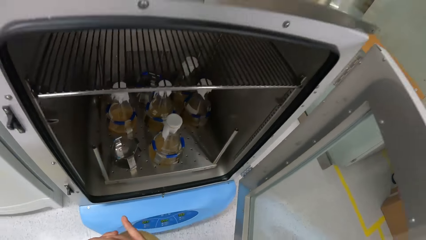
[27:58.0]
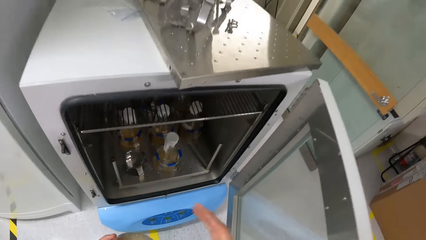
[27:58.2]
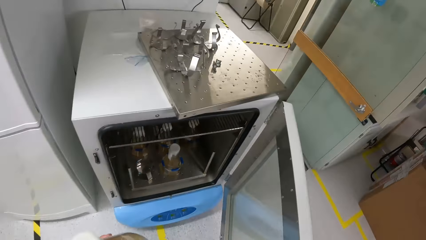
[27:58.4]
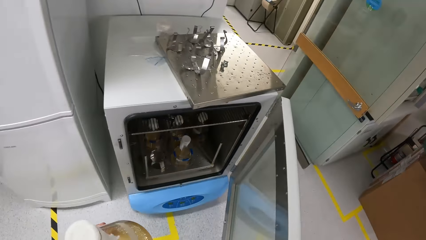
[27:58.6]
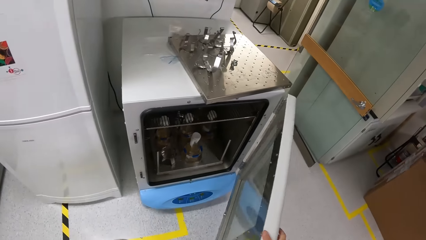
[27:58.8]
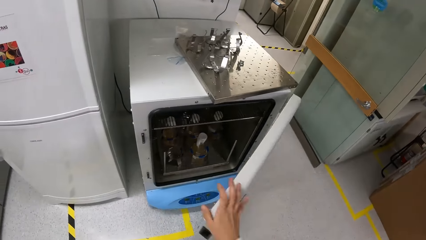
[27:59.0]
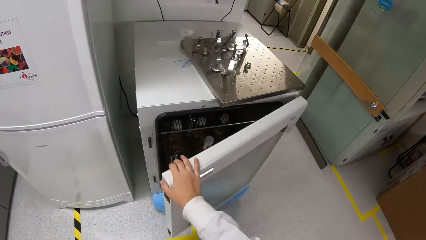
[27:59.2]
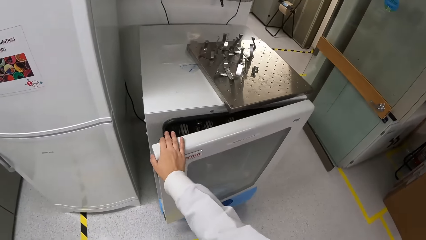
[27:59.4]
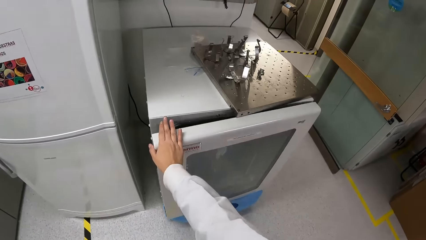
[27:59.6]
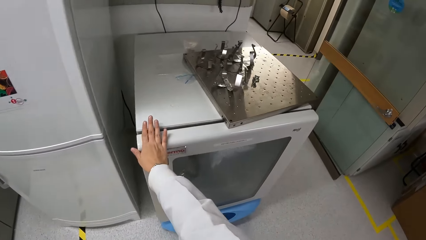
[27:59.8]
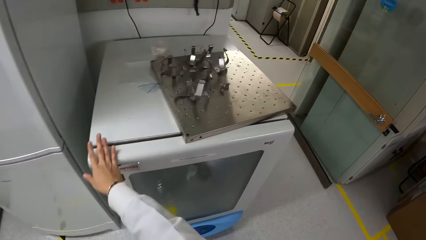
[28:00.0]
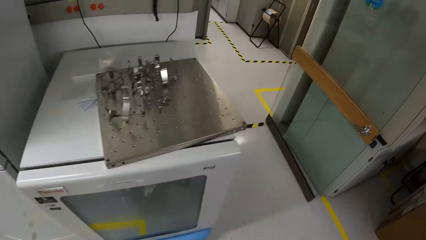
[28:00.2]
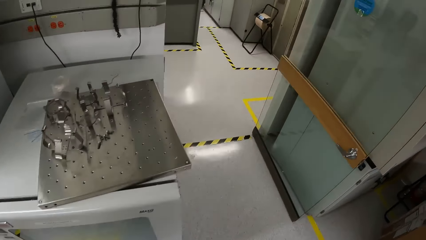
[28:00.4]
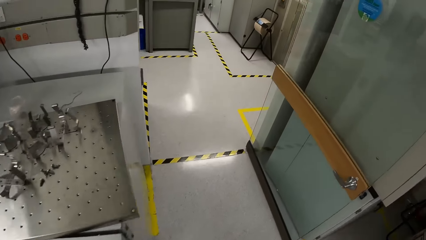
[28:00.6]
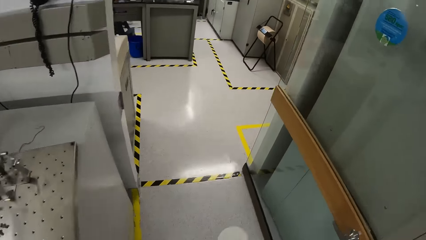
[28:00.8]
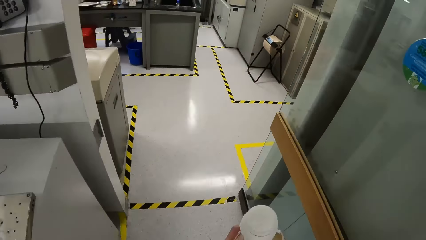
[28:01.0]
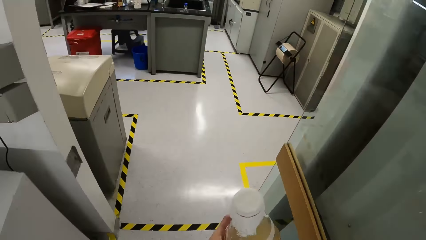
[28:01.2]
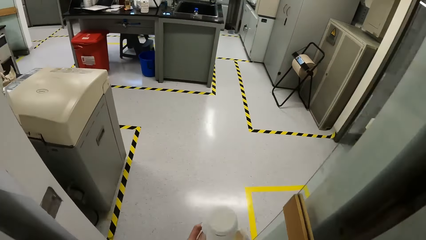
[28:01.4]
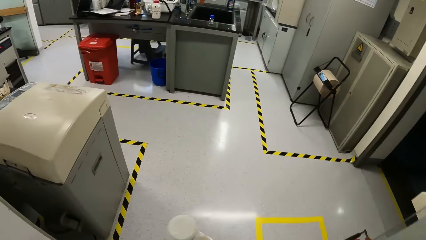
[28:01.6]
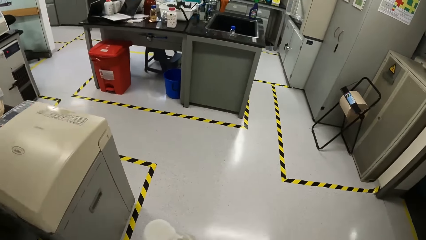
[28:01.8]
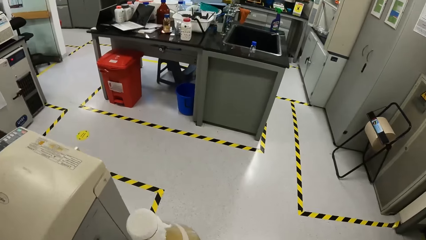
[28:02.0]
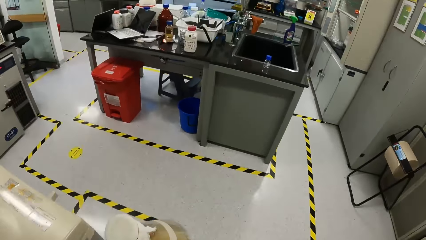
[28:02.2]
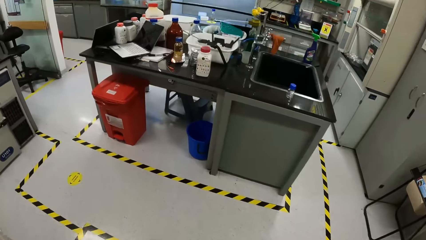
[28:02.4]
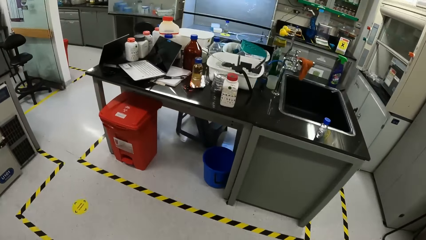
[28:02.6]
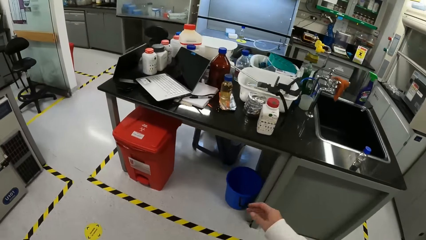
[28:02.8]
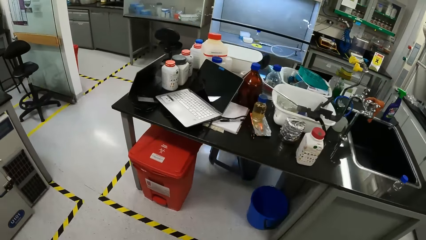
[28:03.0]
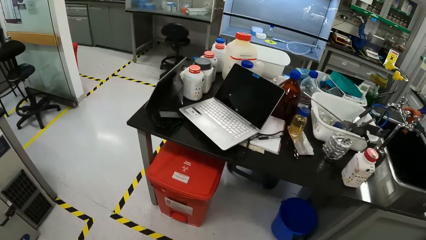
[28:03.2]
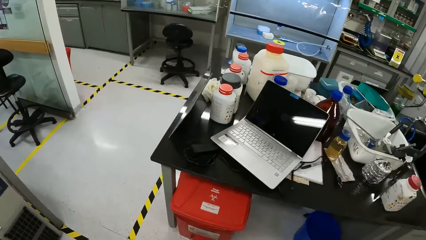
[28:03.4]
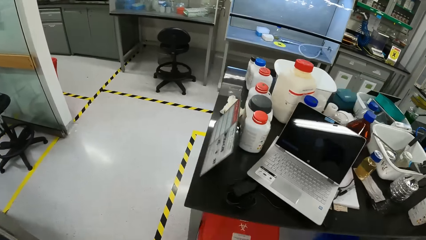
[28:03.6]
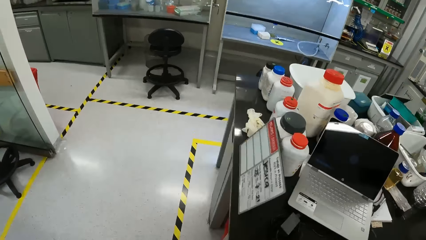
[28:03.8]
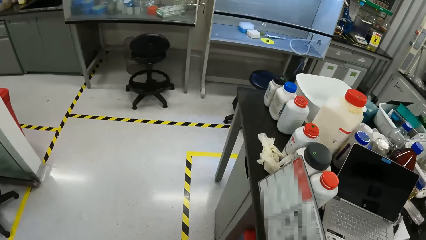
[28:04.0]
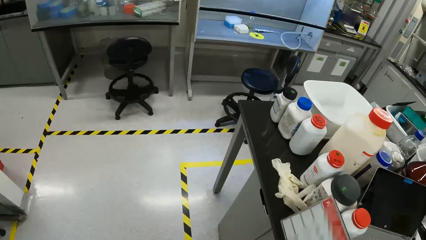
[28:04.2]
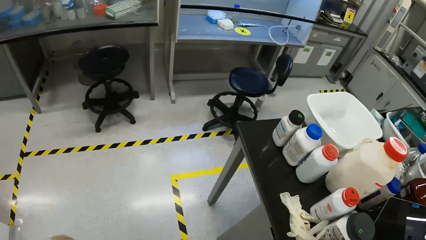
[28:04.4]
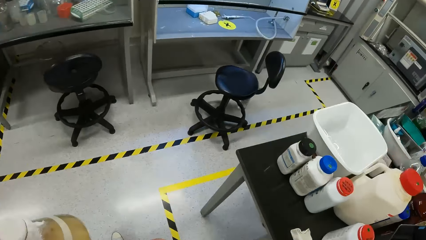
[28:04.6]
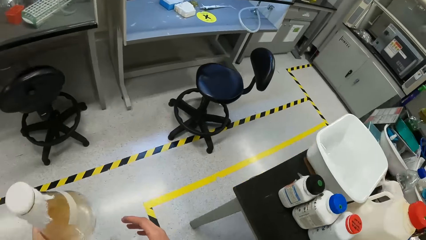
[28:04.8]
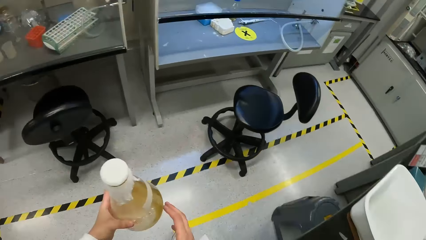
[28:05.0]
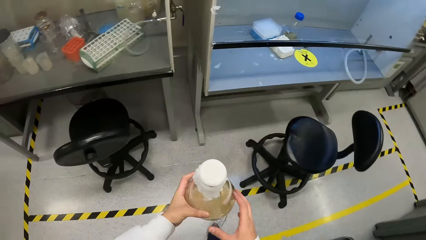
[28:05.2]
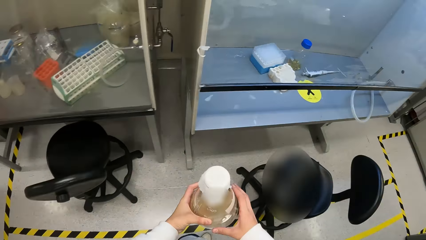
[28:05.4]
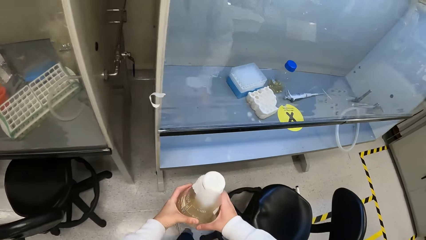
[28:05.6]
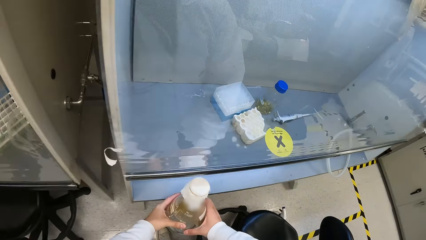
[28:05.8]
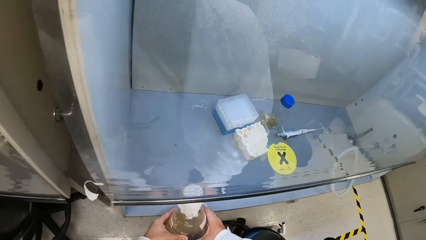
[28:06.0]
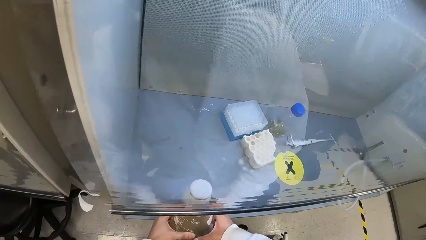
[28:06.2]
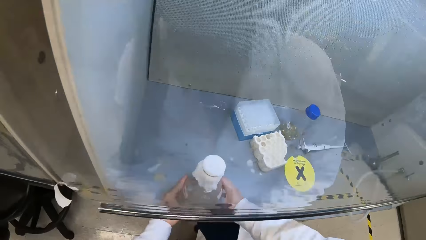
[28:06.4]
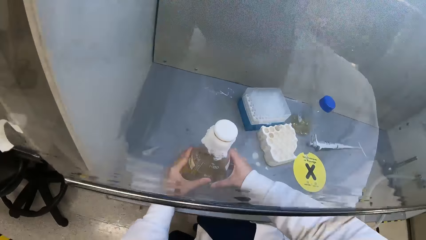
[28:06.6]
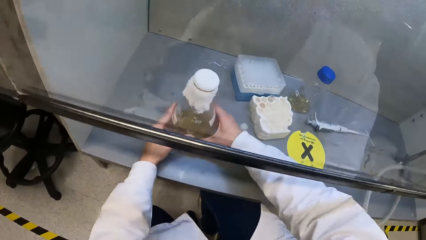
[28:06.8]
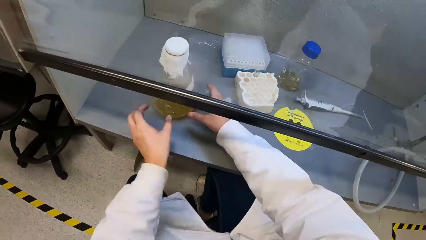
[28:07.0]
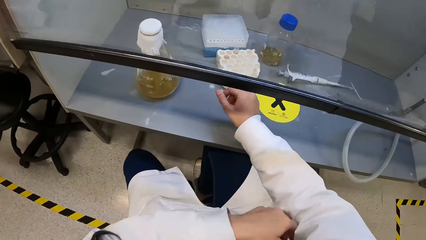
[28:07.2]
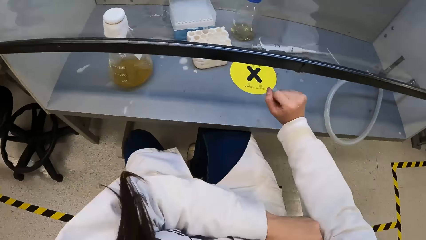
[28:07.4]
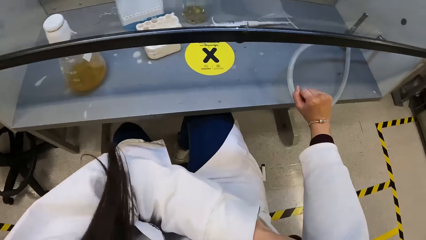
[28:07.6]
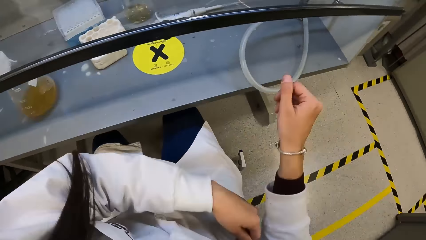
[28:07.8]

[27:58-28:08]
The camera wearer closes the incubator with her right hand. She walks. She places the conical flask in her hands in the booth. She adjusts her overall sleeves with her hands.

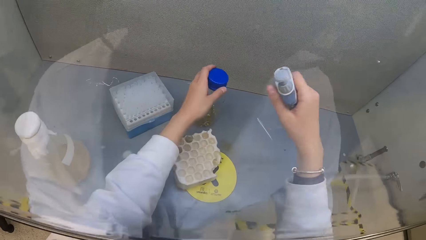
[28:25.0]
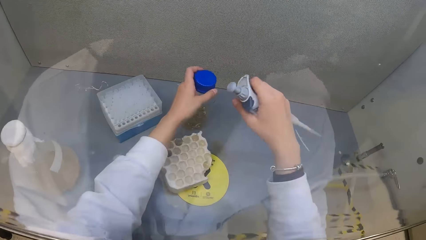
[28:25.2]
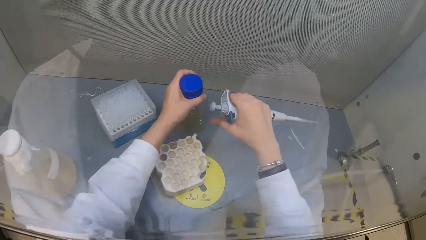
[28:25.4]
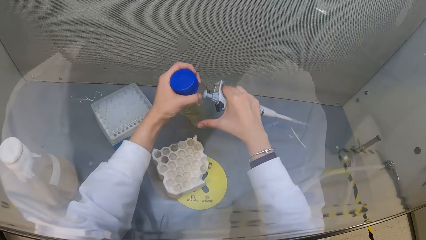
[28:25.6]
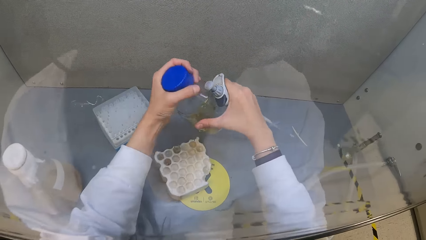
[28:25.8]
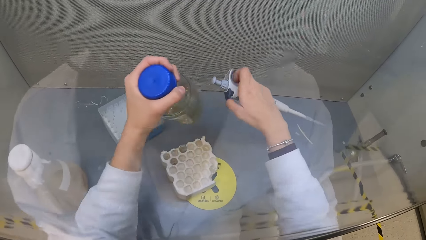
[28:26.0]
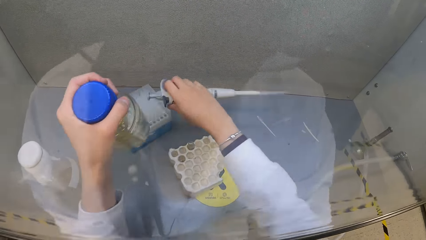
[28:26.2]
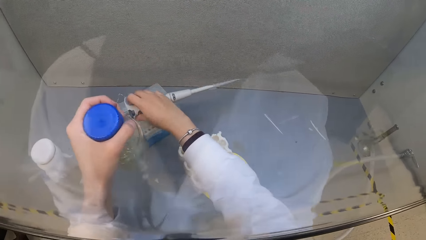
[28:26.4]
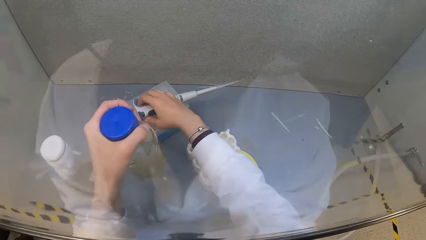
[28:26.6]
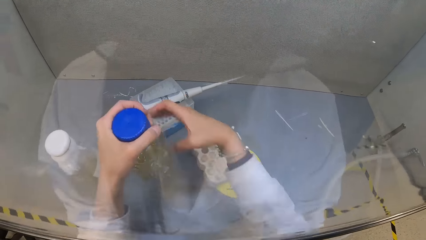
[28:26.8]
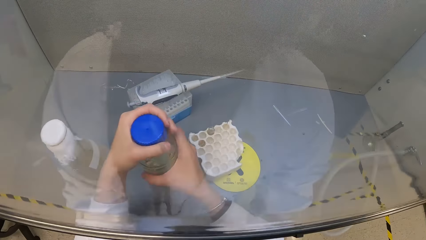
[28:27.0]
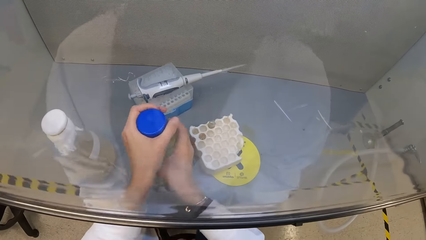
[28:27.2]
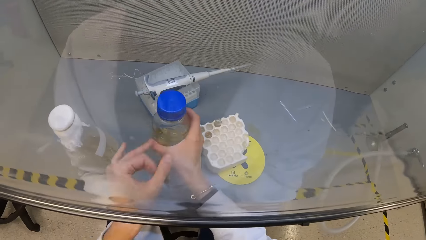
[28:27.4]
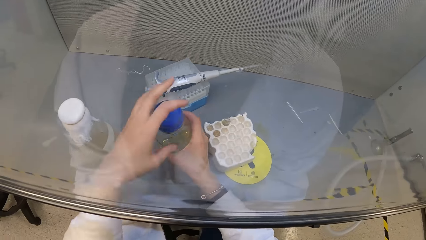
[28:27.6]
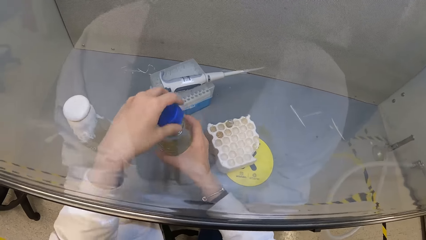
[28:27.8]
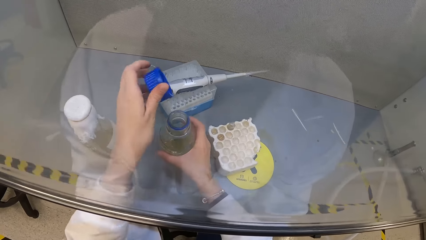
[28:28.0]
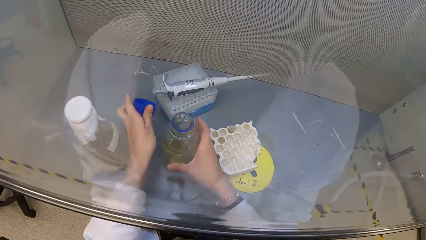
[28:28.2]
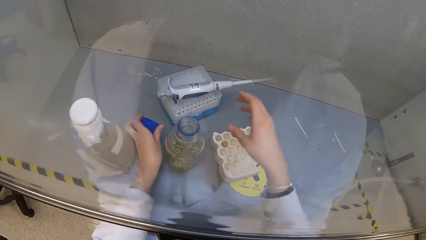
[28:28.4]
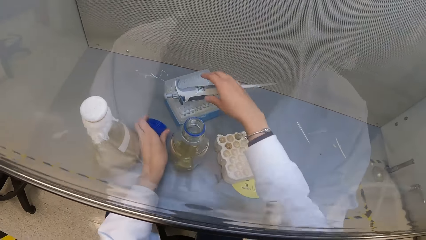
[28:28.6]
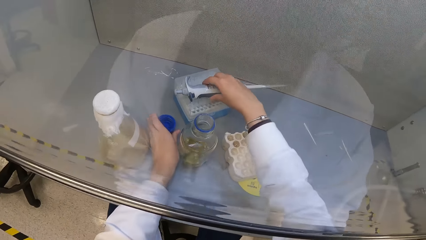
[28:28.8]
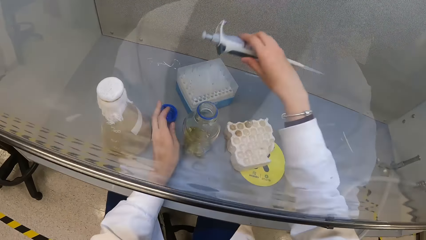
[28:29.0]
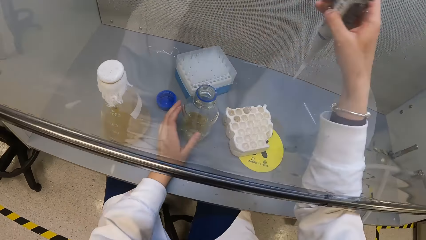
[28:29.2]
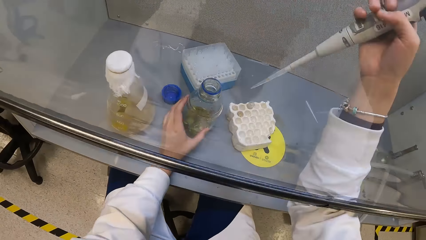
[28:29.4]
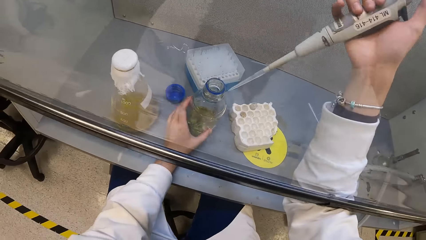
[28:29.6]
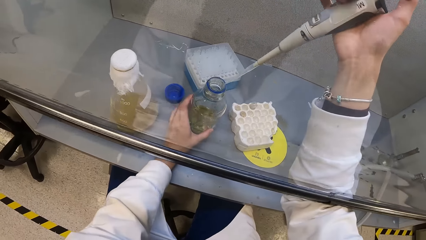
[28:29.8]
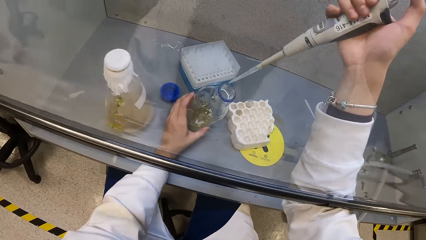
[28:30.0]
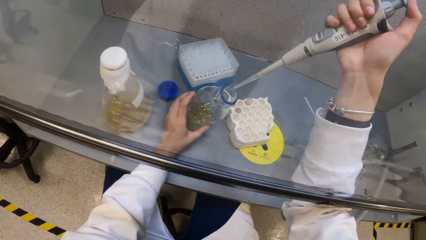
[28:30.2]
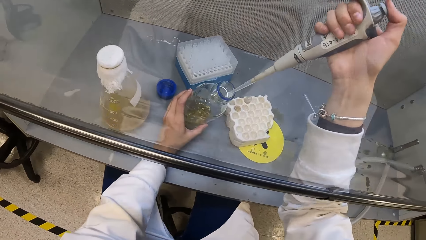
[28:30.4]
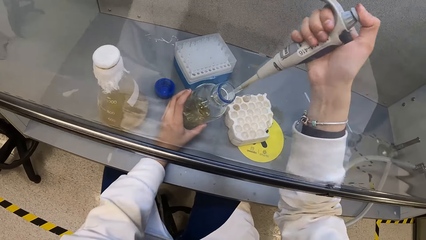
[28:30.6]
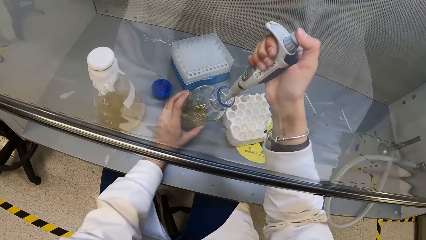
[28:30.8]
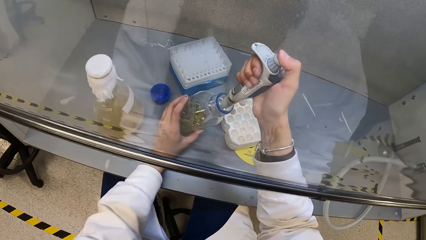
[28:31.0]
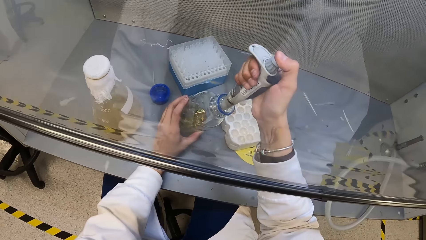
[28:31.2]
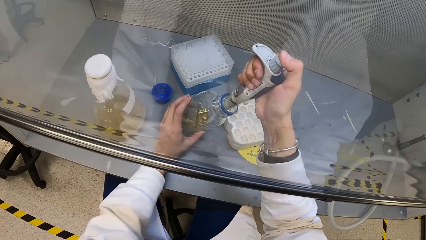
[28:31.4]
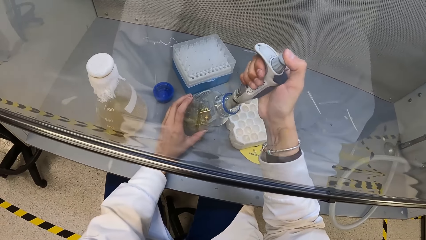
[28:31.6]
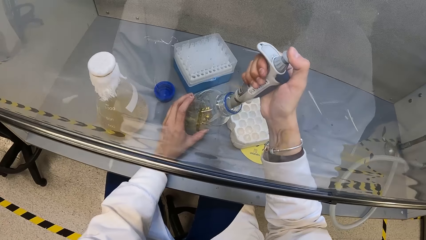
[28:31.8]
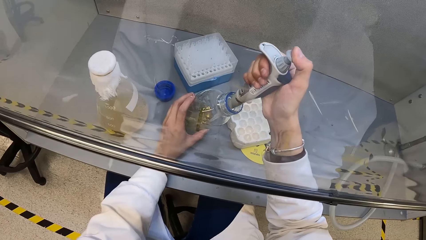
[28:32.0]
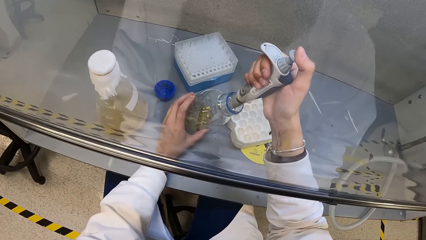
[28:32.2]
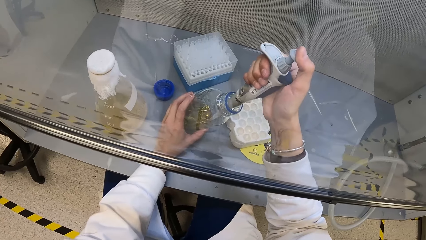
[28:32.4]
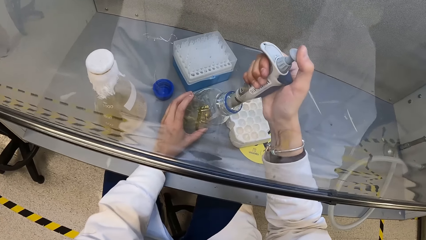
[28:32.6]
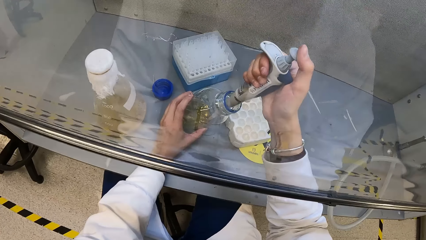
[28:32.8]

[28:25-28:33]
The camera wearer picks up a bottle in the booth with her left hand. She touches the bottle in her left hand with her right hand. She drops the pipette in her right hand on the closed test tube crate in the booth. She passes the bottle in her left hand to her right hand. She opens the bottle cover with her left hand. She drops the bottle cover in her left hand in the booth. She picks up the pipette on the closed crate with her right hand. She sucks in chemical from the opened bottle in her left hand with the pipette in her right hand.
